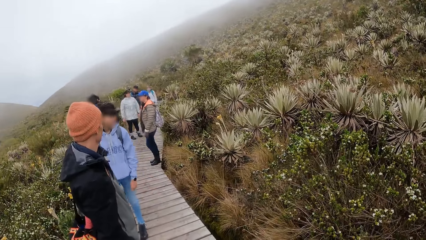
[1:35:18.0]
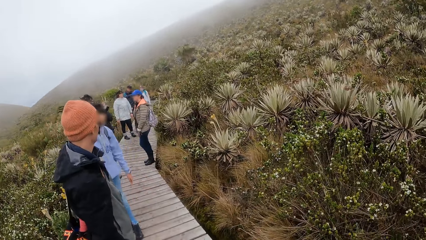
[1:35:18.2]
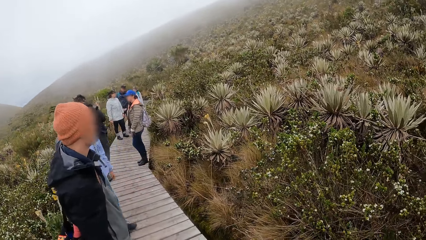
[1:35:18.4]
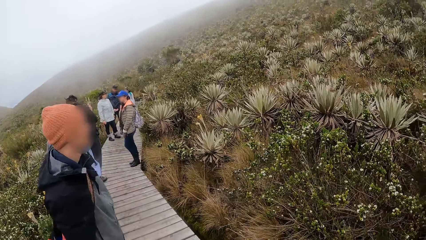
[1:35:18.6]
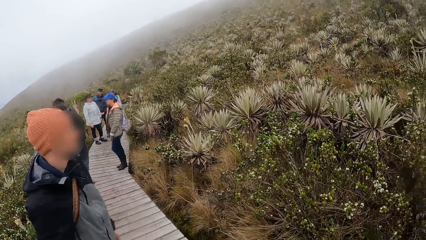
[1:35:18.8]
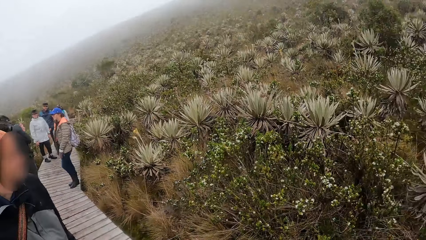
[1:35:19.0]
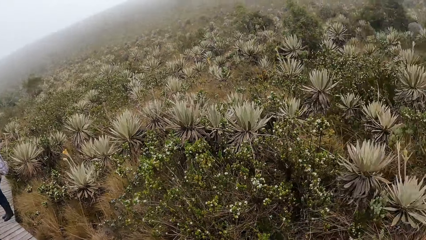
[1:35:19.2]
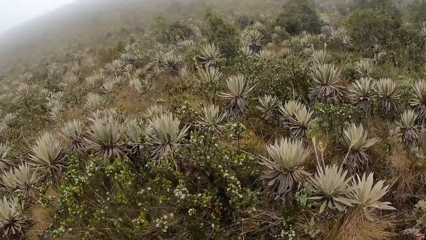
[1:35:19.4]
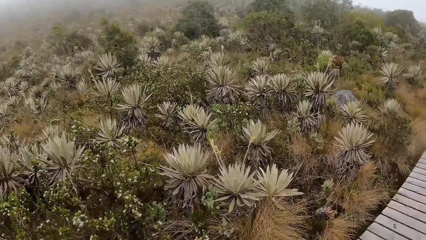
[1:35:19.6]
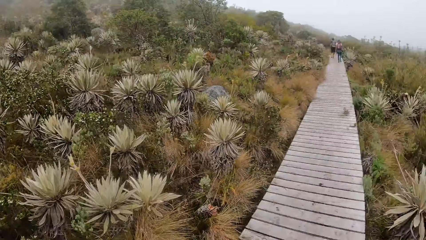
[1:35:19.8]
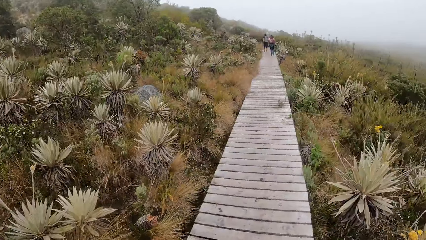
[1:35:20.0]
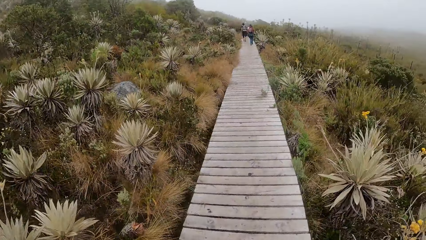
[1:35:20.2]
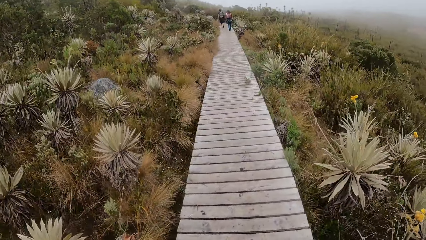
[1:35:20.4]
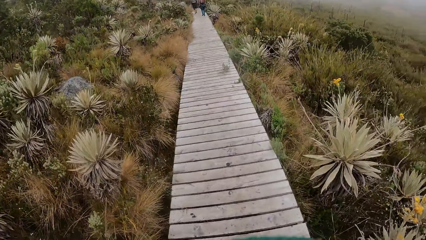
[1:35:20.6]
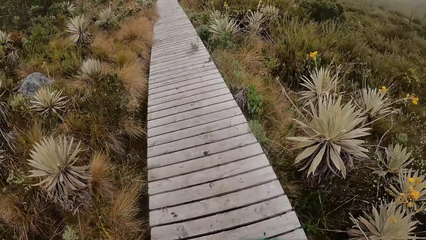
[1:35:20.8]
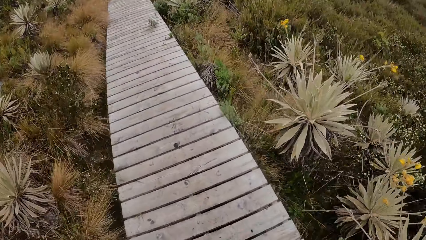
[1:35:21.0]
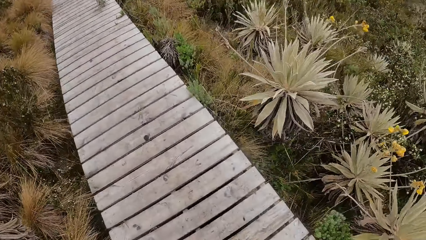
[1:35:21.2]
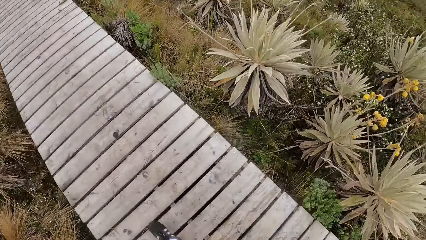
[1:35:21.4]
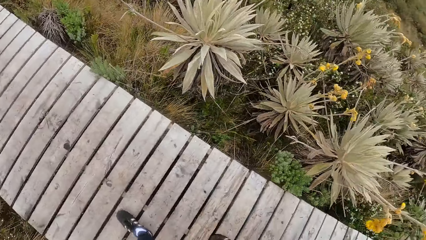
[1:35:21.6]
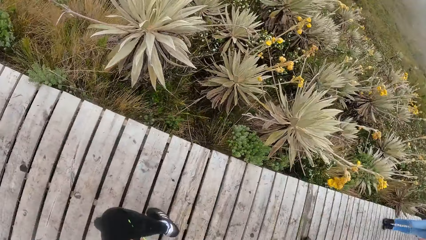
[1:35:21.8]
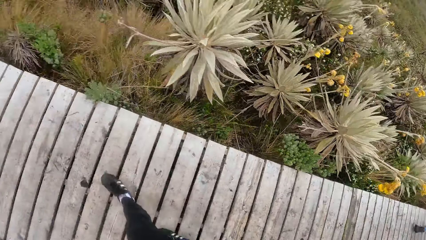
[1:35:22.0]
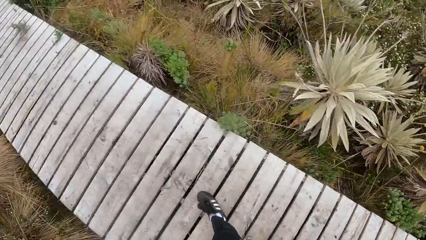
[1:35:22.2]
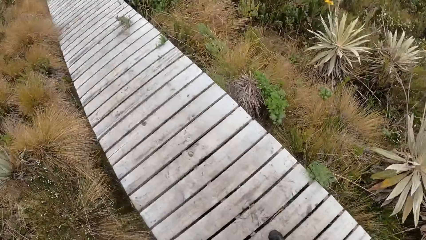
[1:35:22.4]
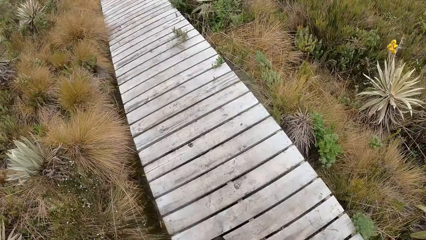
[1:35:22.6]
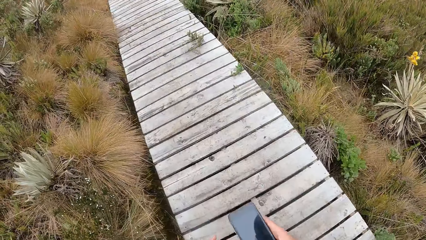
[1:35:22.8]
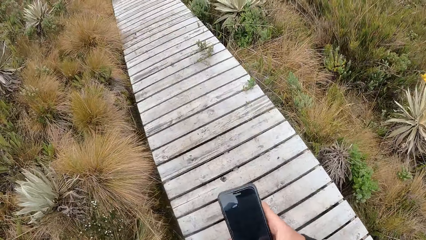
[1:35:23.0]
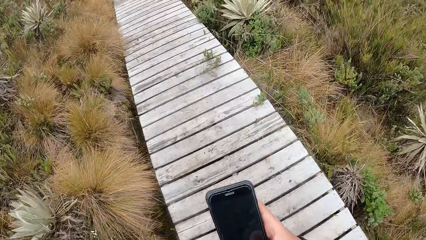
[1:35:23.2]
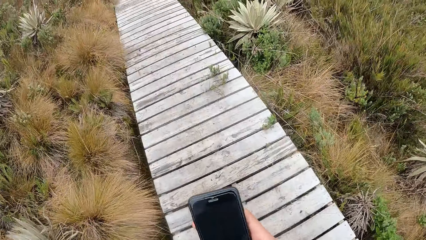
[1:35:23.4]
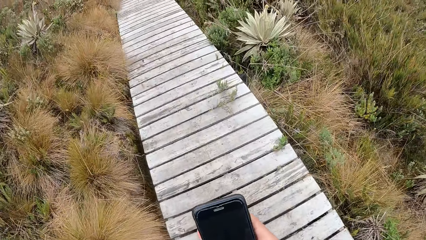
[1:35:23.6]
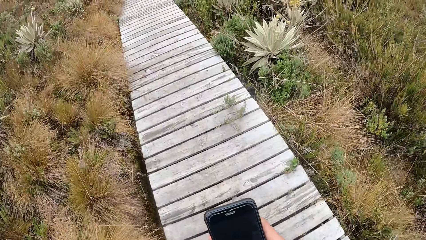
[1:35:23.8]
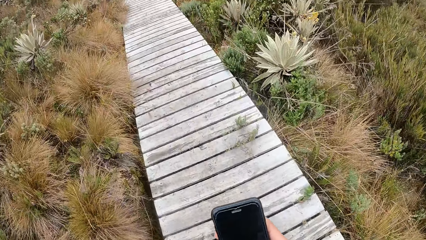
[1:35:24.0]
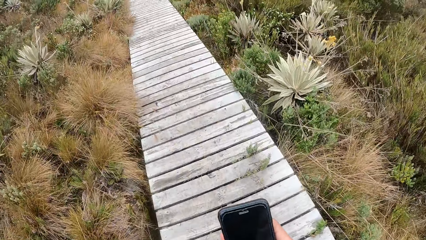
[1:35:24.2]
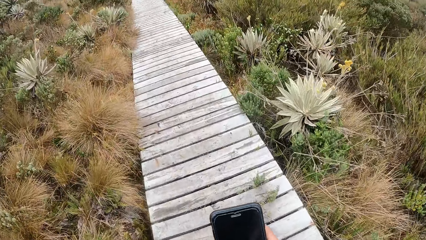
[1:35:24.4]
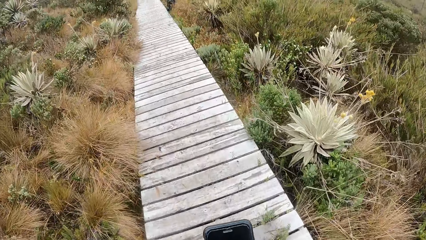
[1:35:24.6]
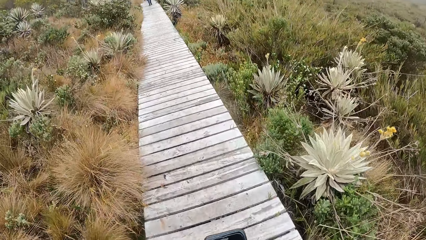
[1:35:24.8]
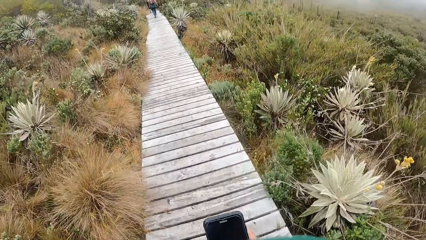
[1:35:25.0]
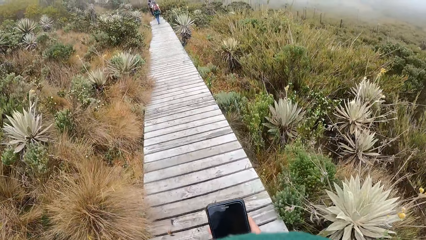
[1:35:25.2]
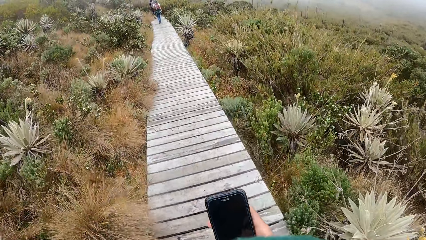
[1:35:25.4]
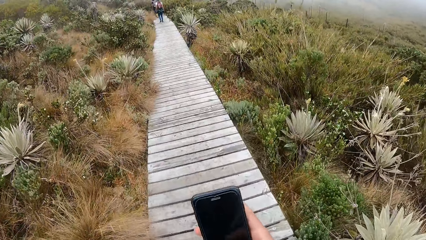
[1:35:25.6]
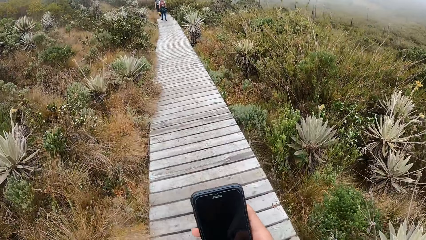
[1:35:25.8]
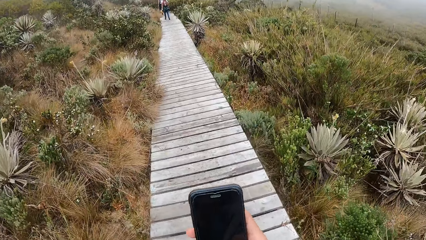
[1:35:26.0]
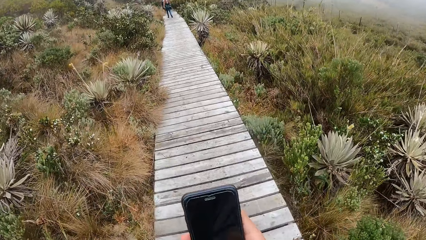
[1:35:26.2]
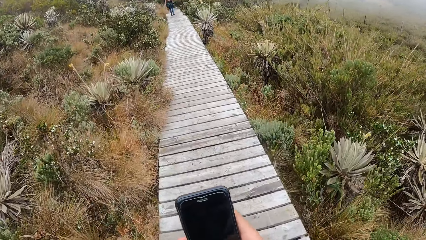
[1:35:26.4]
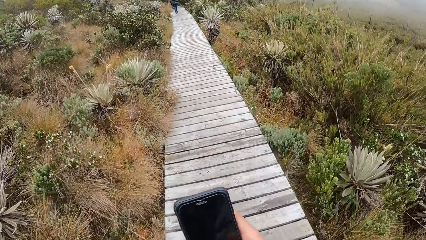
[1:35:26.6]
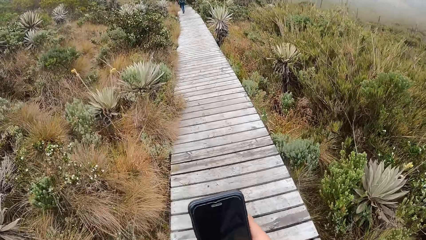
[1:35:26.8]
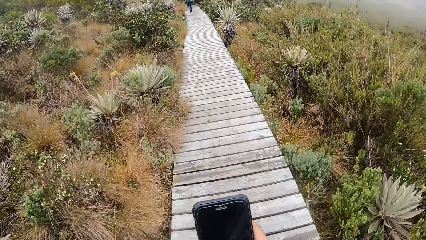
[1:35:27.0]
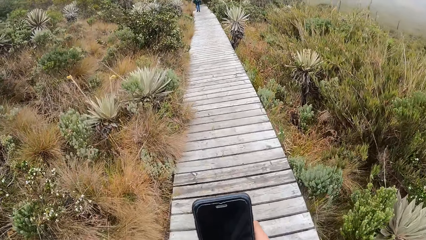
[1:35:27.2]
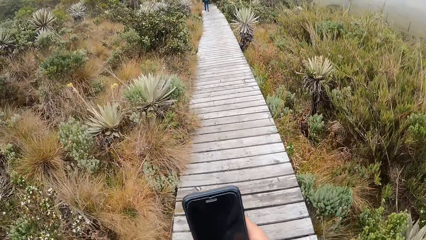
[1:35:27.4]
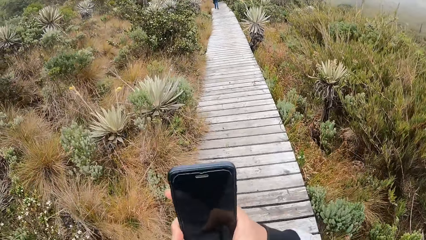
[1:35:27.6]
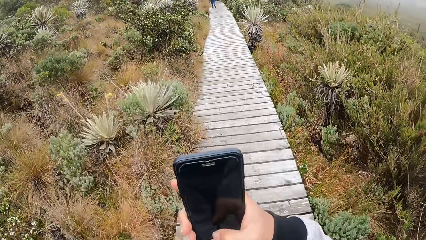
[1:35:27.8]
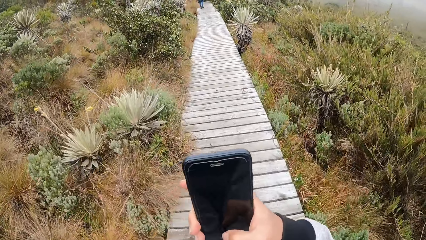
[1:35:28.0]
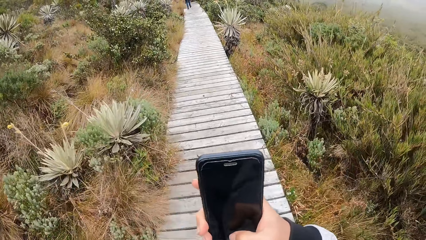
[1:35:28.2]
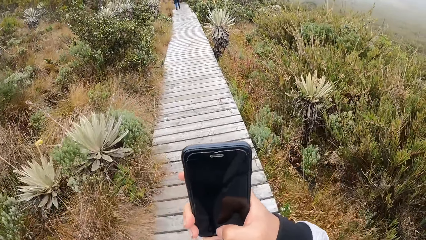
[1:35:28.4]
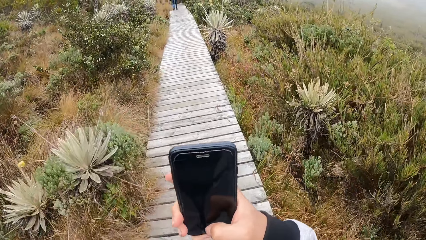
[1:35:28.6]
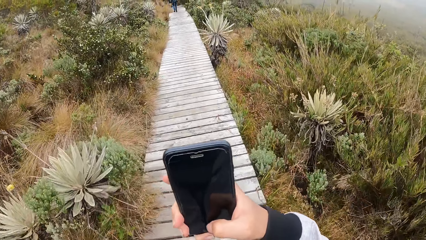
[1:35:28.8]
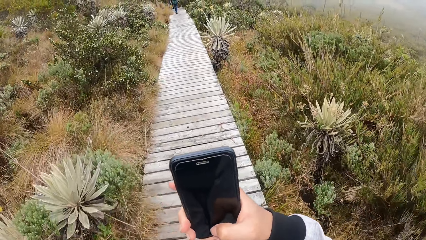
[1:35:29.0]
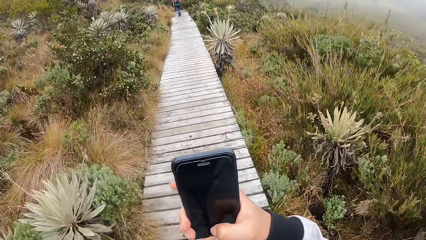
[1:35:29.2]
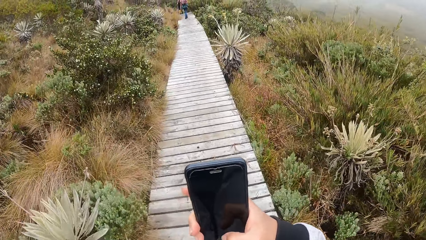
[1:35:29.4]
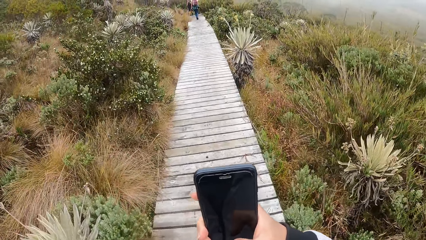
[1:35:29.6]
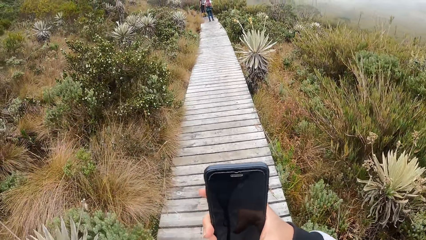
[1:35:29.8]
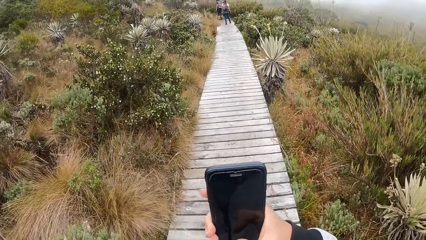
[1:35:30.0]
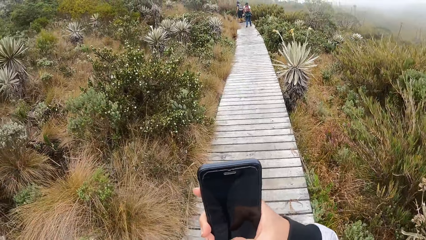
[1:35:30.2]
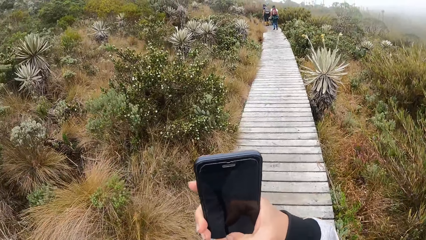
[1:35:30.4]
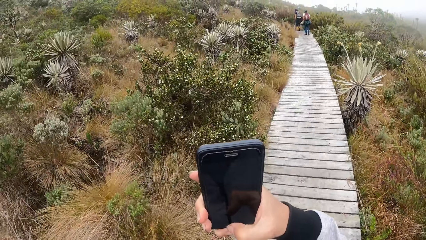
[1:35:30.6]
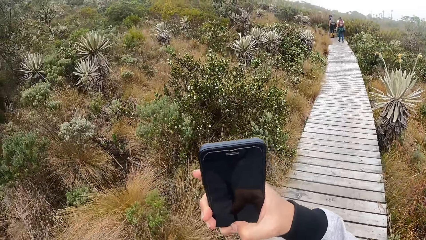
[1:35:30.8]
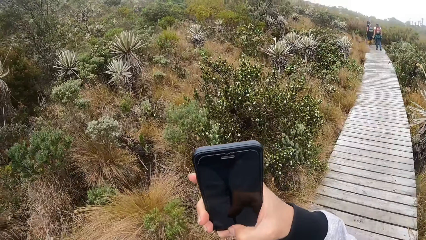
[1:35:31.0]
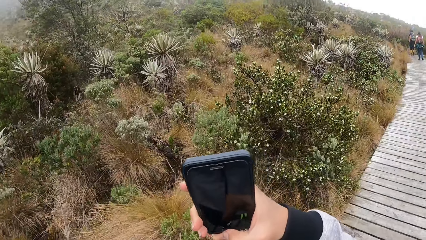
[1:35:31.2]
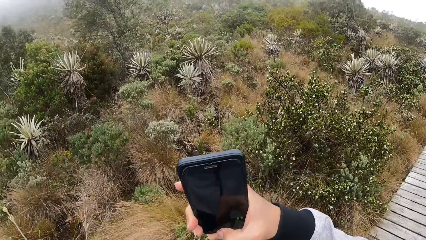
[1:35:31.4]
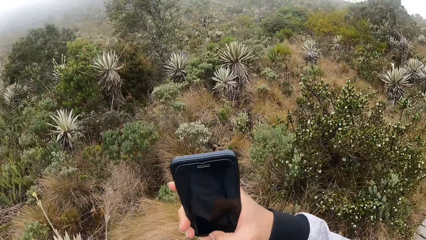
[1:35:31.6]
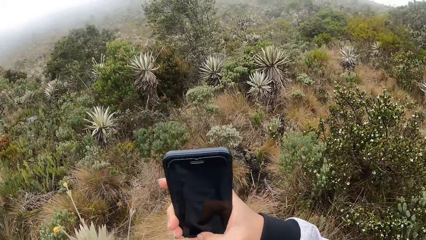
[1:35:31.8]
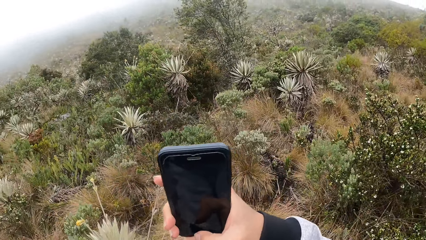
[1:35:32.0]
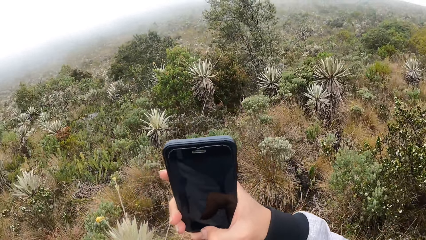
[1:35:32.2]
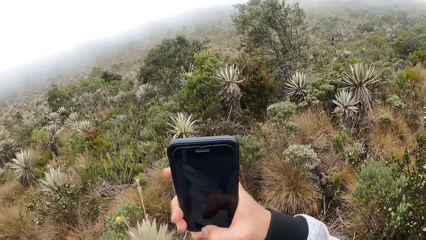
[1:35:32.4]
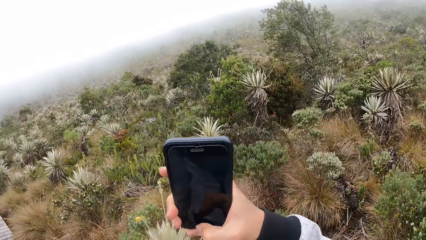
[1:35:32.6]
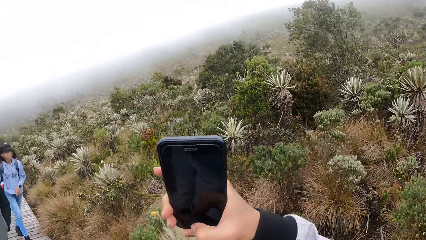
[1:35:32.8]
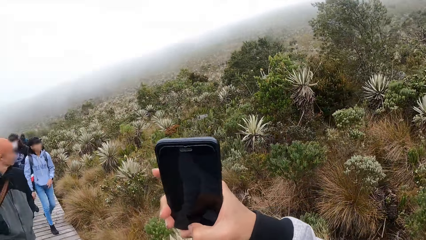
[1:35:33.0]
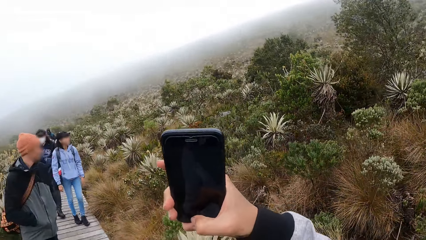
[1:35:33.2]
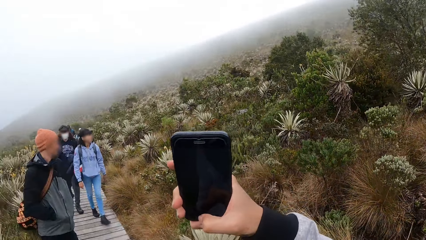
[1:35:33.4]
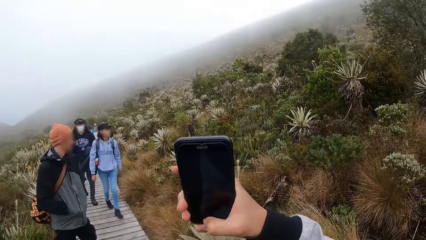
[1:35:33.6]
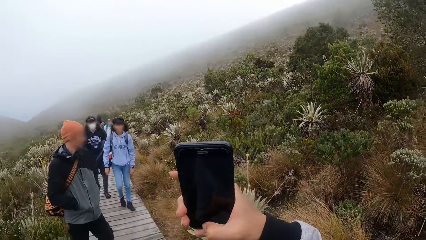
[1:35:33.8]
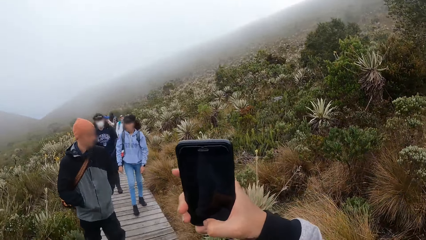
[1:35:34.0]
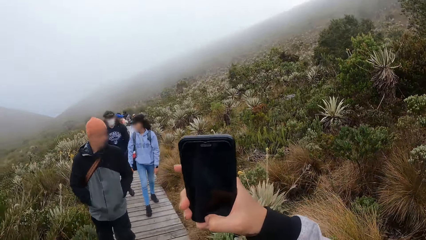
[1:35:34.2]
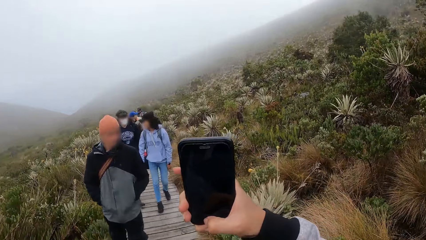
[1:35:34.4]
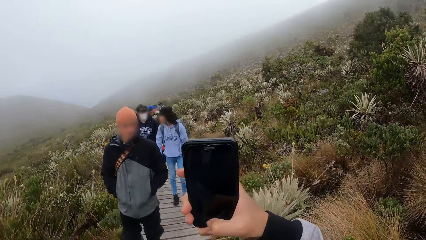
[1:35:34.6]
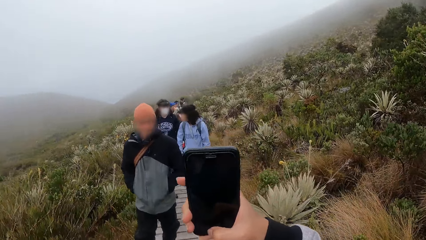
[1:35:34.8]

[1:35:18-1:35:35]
The camera wearer walks on the bridge. She operates a mobile phone with her right hand. She takes a video of the surroundings with the phone in her right hand.
